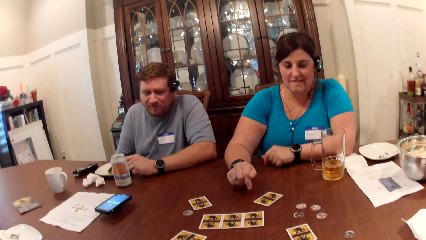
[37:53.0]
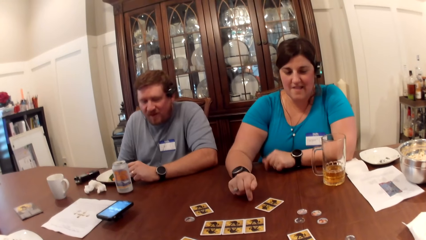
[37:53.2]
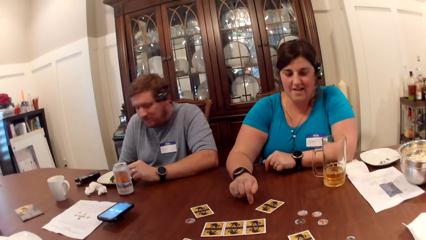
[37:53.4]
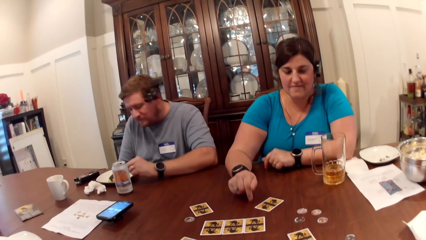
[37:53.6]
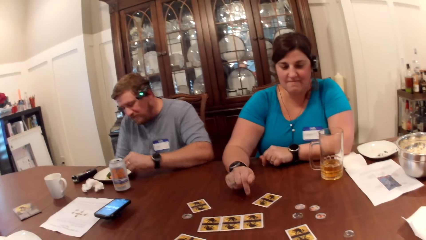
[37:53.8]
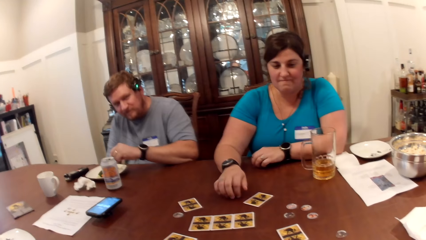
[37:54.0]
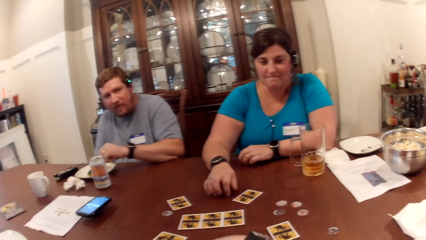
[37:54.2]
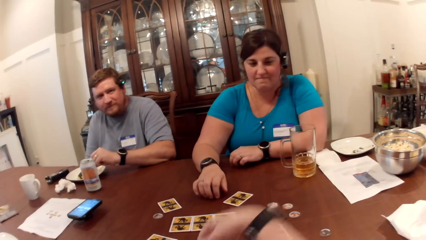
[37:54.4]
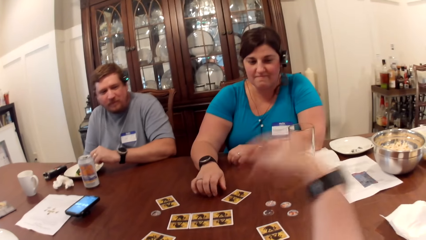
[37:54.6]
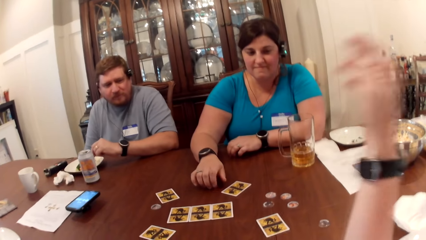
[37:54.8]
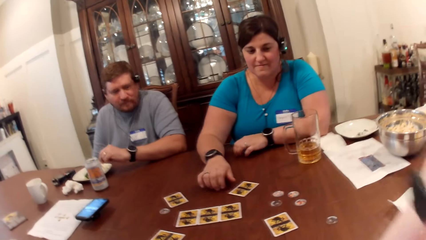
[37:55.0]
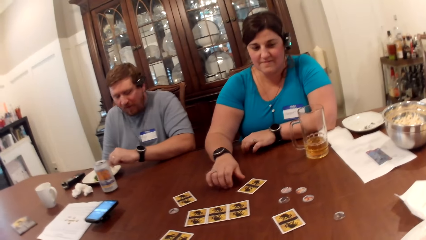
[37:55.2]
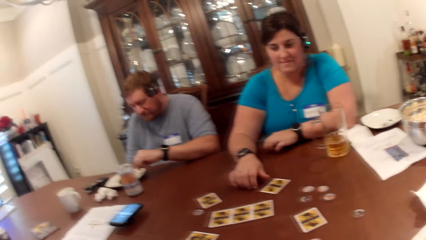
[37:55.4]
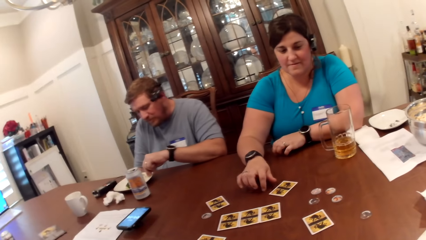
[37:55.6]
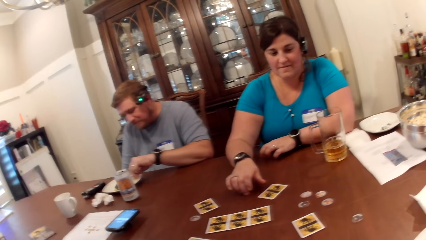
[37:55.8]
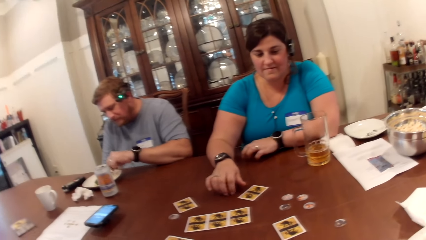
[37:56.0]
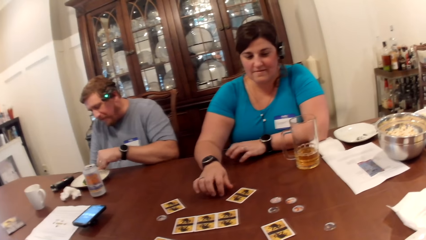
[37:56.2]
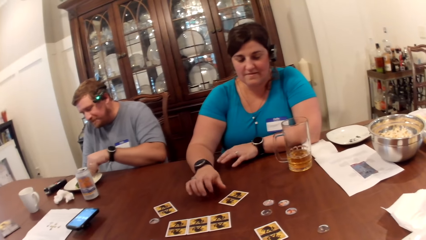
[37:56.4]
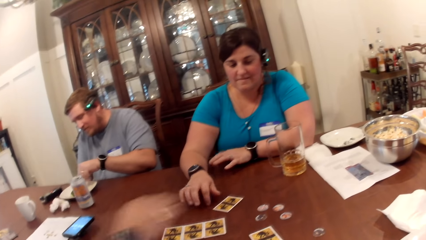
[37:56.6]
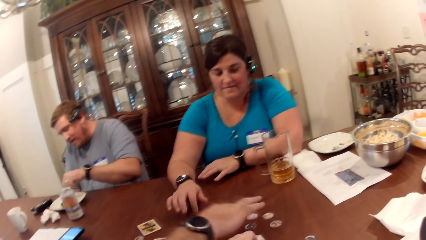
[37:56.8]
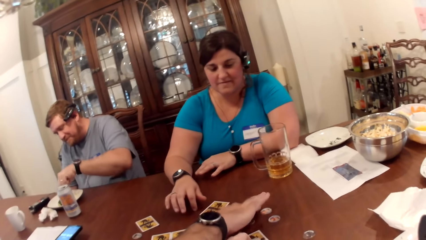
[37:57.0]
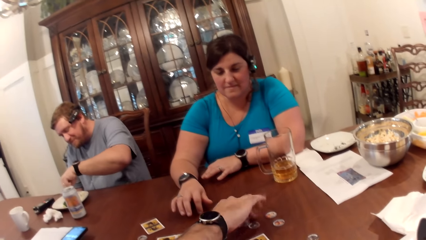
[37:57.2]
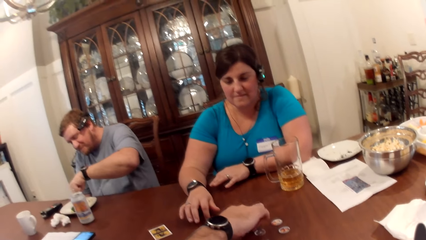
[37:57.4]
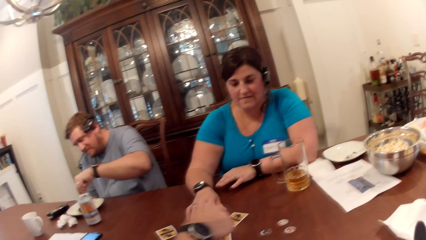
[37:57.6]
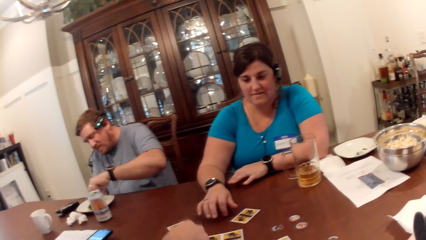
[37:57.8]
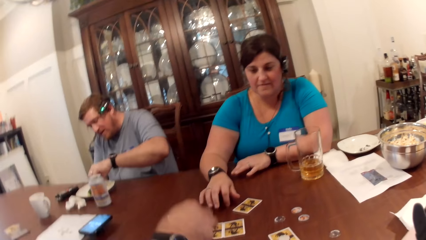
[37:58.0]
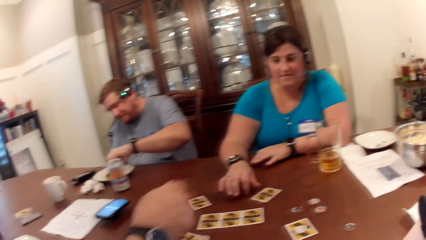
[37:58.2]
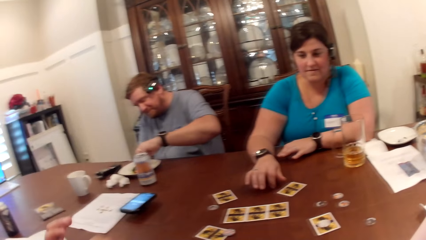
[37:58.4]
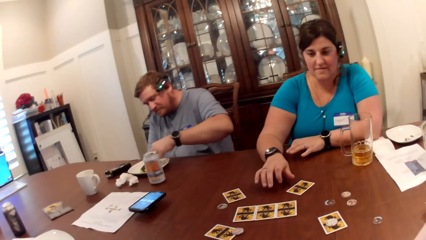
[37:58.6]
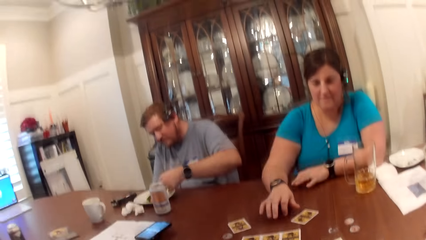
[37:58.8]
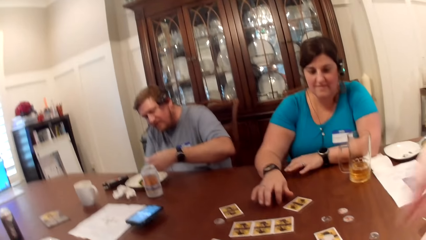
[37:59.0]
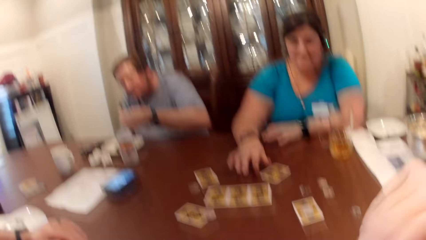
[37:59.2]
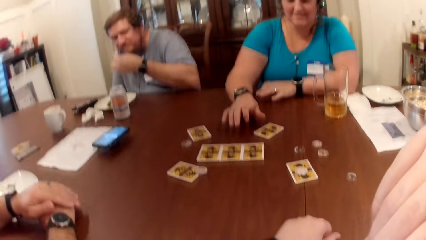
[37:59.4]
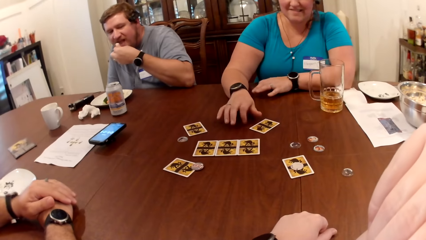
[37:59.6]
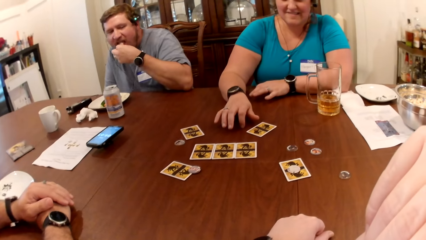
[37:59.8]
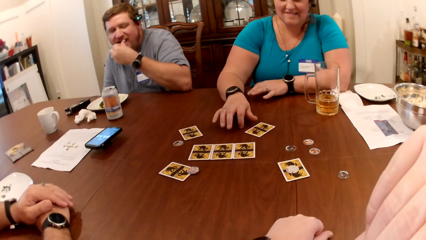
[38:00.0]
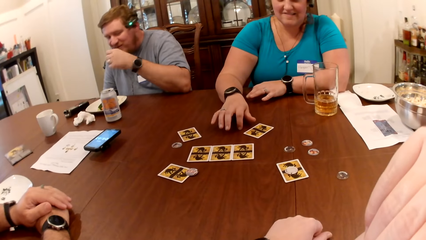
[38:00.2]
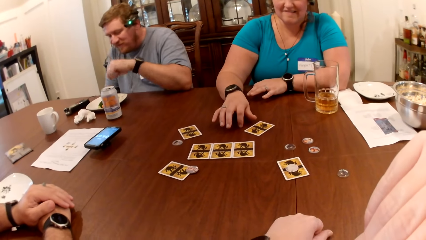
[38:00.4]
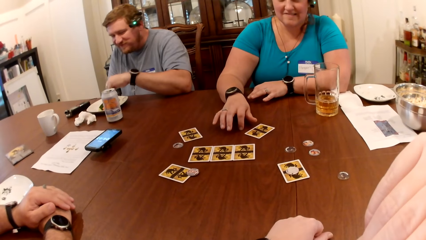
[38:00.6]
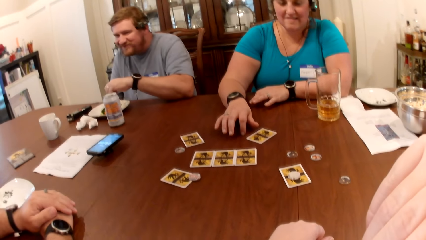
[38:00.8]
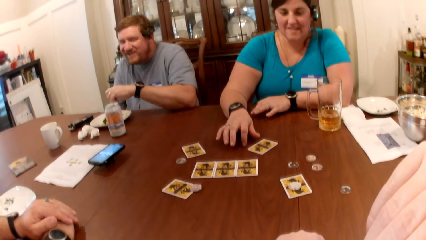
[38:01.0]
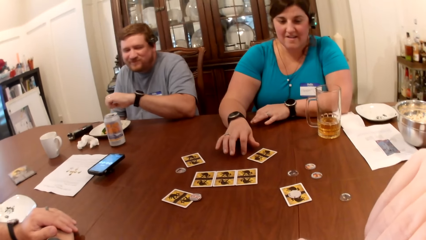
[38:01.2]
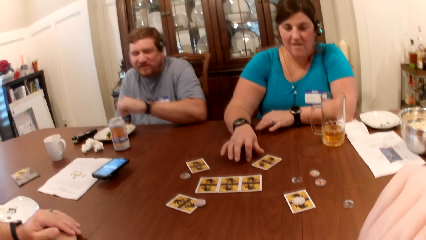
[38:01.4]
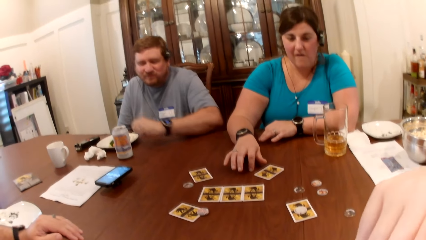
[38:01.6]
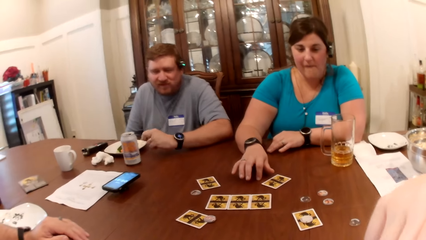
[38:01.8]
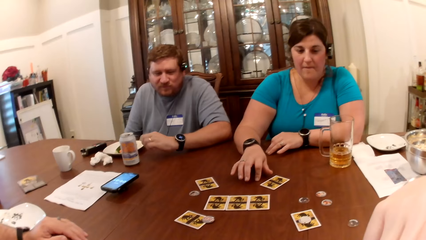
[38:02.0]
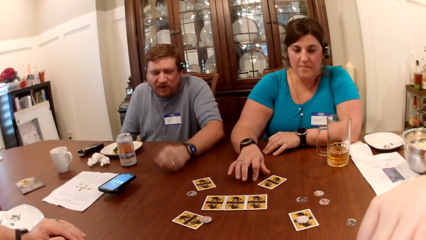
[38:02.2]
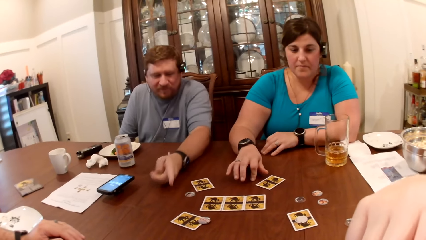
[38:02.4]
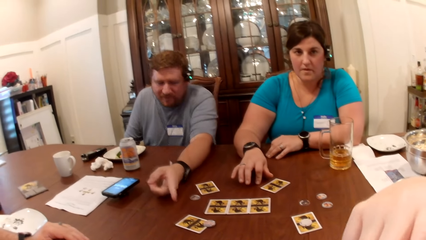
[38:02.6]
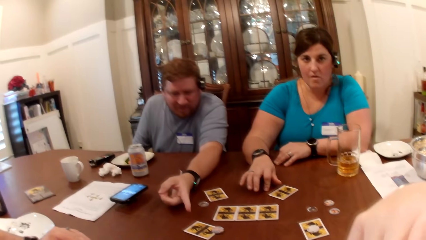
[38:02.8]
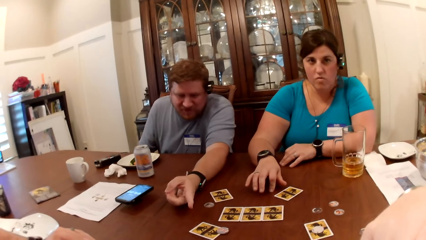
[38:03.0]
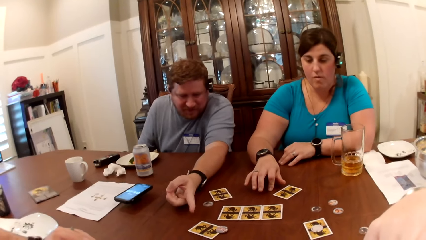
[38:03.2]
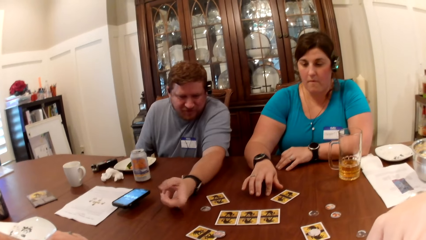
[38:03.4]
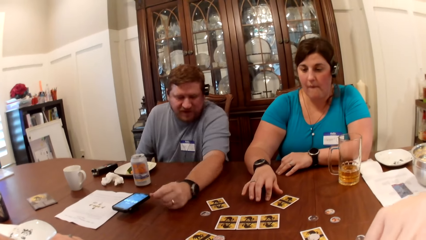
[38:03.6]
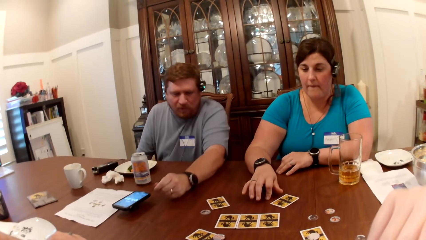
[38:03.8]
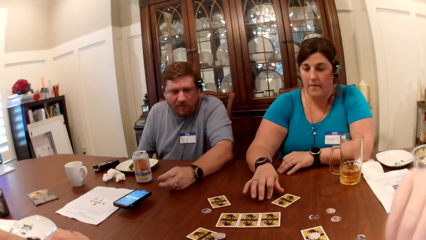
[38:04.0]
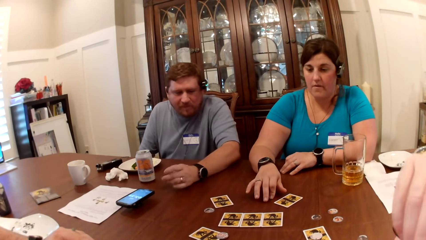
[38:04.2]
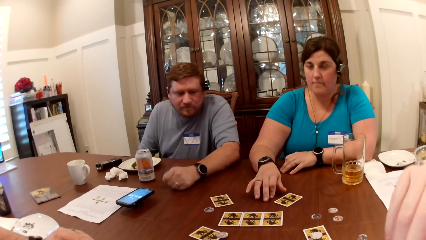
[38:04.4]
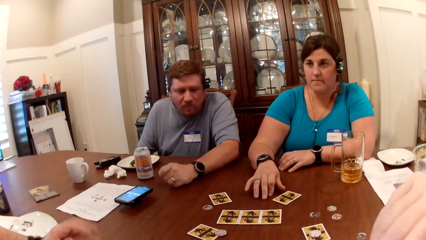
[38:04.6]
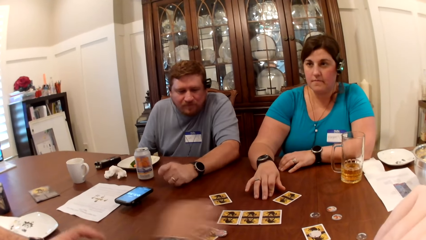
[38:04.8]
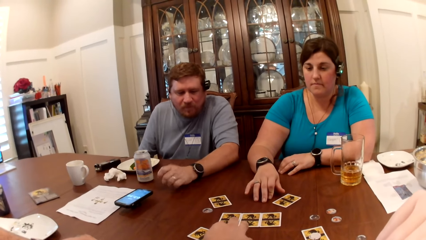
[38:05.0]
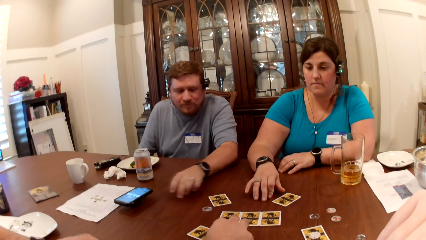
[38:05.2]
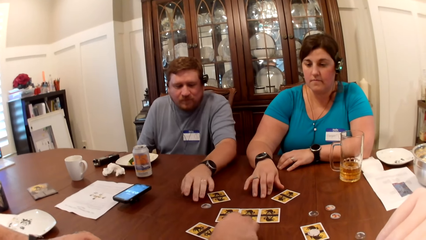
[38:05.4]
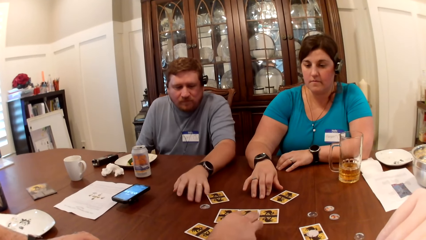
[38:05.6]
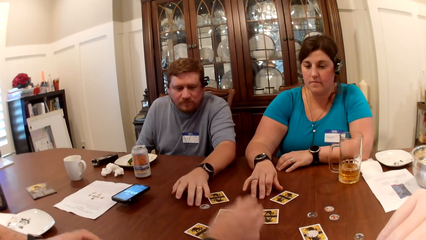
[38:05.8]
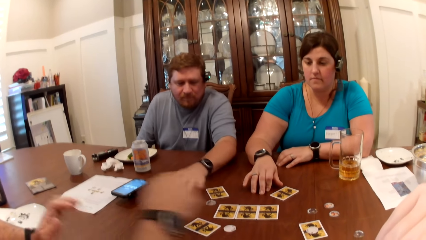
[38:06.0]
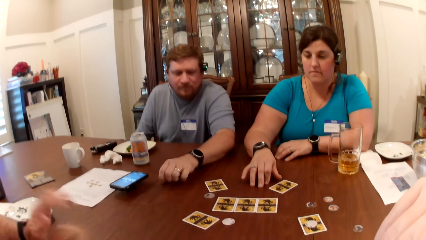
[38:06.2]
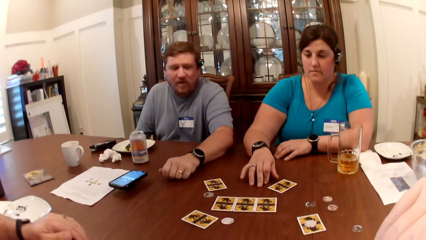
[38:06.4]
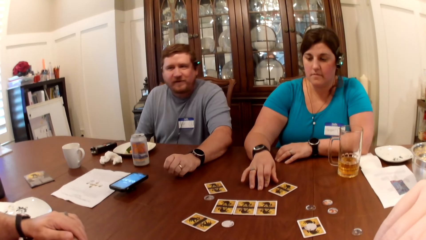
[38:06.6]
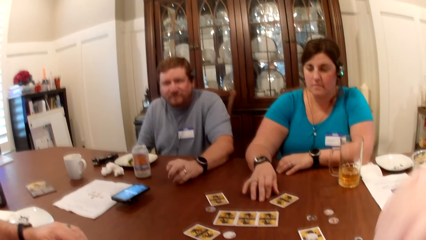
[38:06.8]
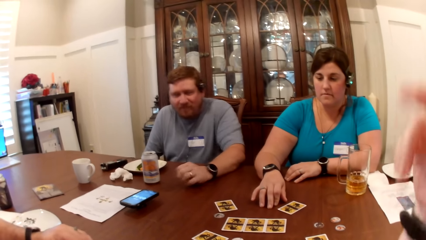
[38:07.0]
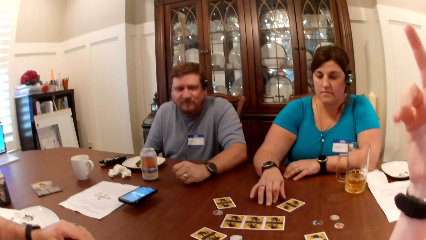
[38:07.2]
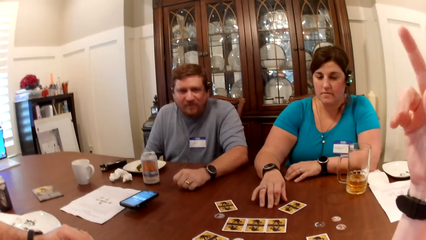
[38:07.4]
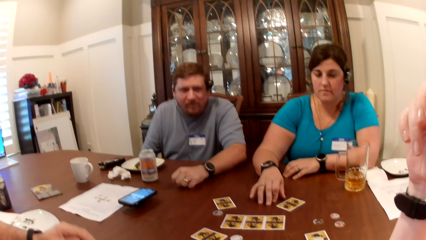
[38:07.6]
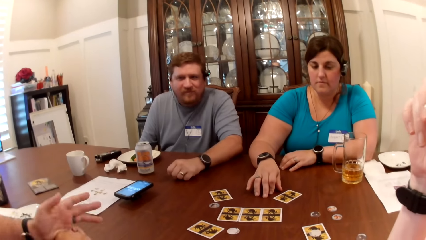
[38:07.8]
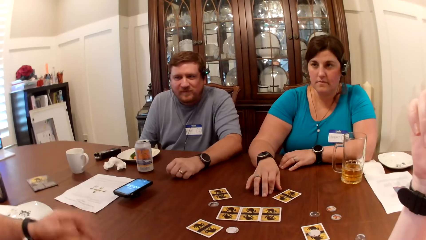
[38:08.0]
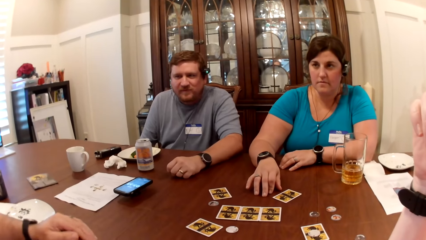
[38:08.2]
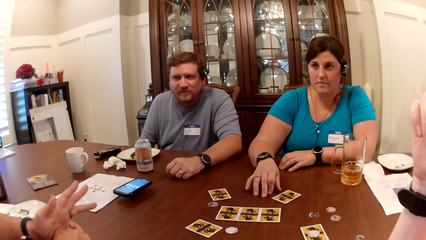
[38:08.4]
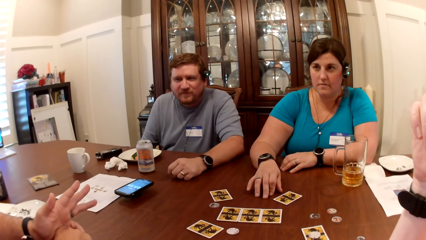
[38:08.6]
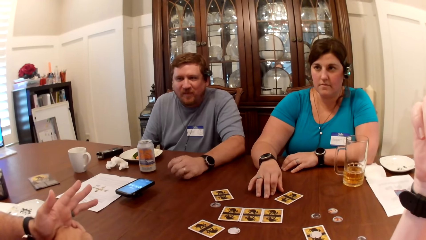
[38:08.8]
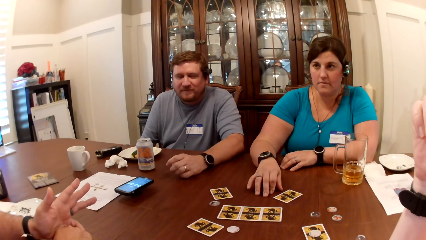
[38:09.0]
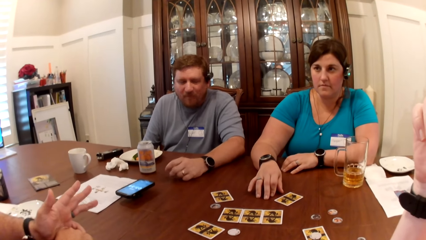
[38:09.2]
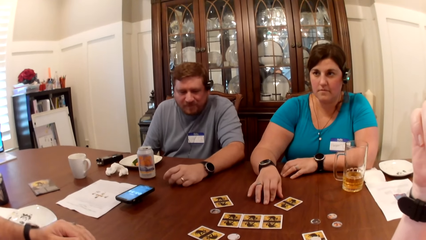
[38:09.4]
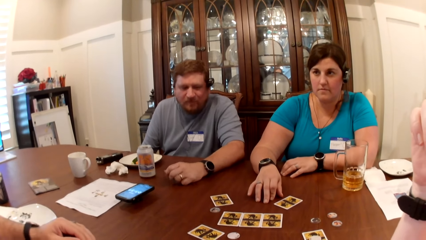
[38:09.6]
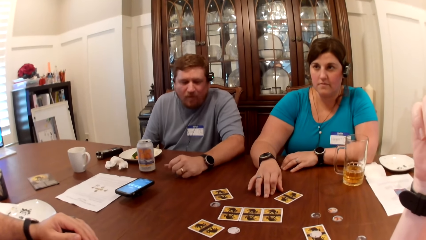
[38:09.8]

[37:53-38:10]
The camera wearer interacts with a man, another man and a woman at the table. The woman taps the table. The other man picks a token from the table with his right hand. He interacts with the camera wearer, the first man and the woman at the table. The camera wearer plays the cards. The other man drops the token on the card on the table with his right hand. The first man takes cookies from the plate on the table with his left hand. The camera wearer touches her face with her right hand. The first man eats the cookies with his left hand. He drops his left hand on the table. He interacts with the camera wearer, the other man and the woman at the table. He points his left hand. A man talks to the camera wearer. The other man picks the token from the card with his right hand. He drops the token on the table with his right hand. The first man moves the token on the table with his left hand. The other man drops his right hand on the table. The camera wearer raises her right hand. The other man interacts with the camera wearer, the first man and the woman at the table.
